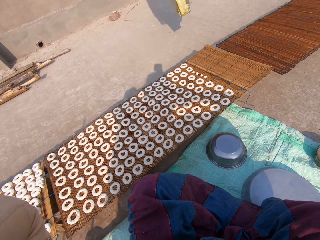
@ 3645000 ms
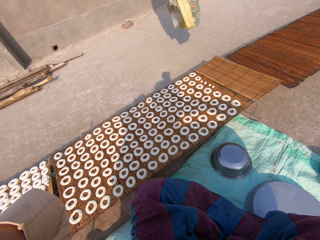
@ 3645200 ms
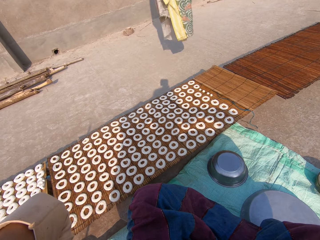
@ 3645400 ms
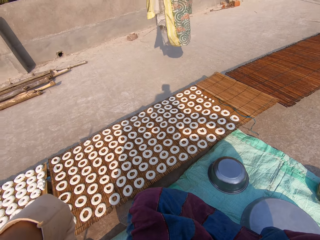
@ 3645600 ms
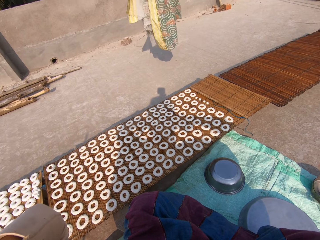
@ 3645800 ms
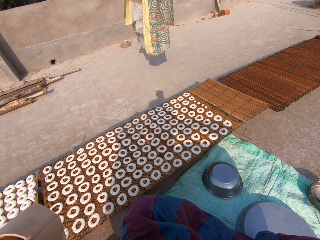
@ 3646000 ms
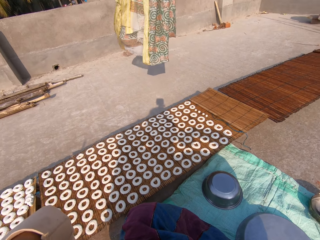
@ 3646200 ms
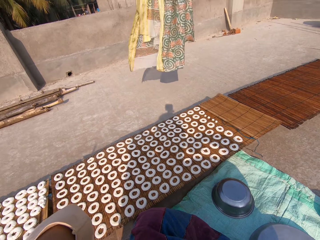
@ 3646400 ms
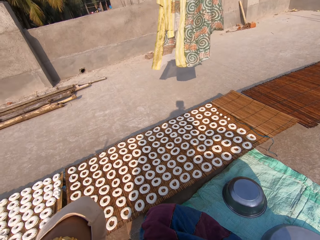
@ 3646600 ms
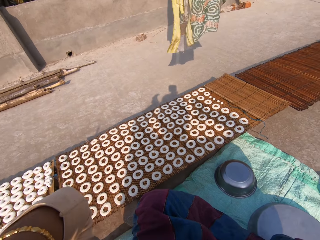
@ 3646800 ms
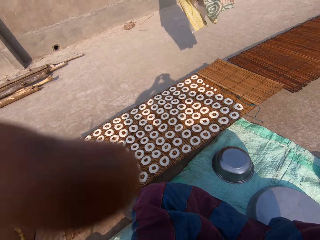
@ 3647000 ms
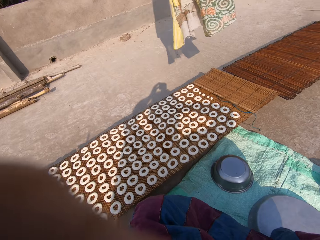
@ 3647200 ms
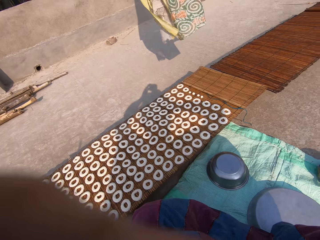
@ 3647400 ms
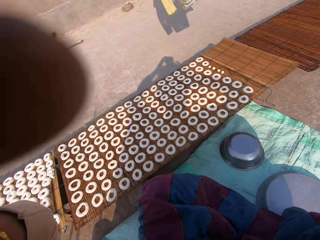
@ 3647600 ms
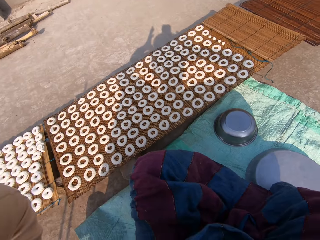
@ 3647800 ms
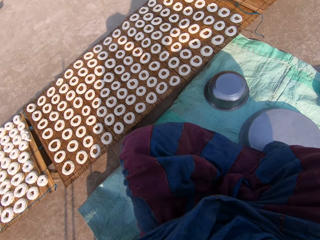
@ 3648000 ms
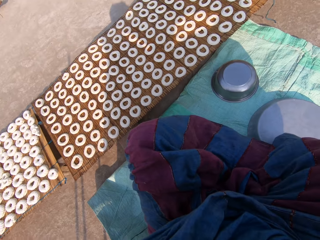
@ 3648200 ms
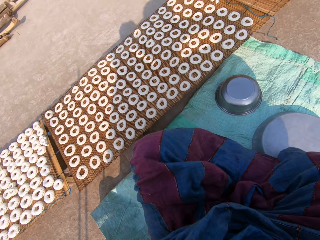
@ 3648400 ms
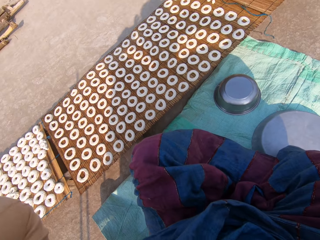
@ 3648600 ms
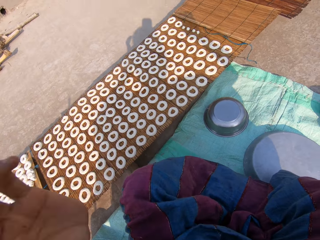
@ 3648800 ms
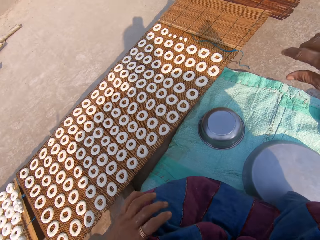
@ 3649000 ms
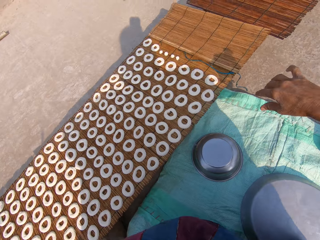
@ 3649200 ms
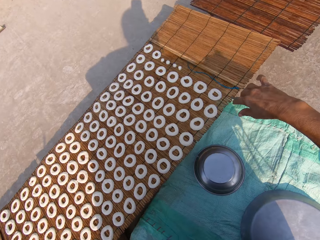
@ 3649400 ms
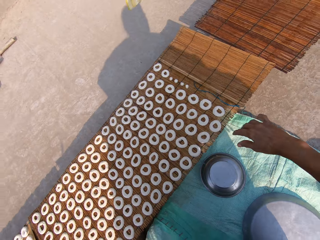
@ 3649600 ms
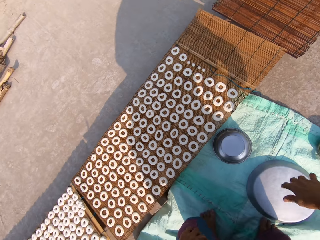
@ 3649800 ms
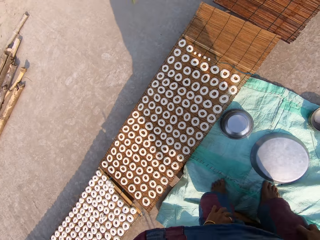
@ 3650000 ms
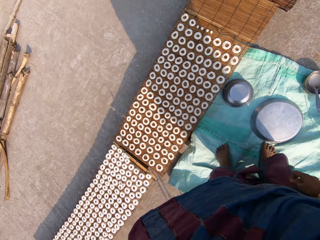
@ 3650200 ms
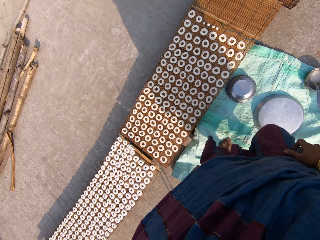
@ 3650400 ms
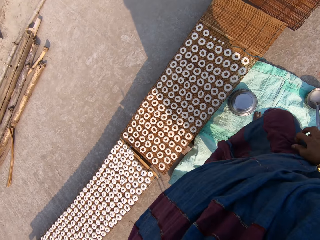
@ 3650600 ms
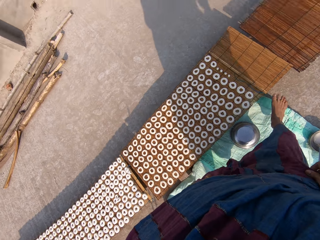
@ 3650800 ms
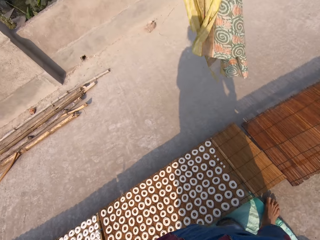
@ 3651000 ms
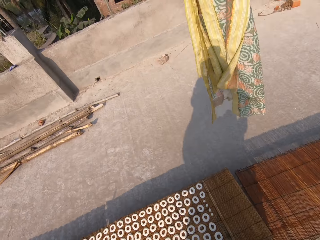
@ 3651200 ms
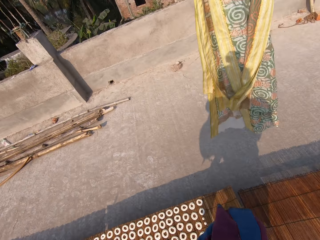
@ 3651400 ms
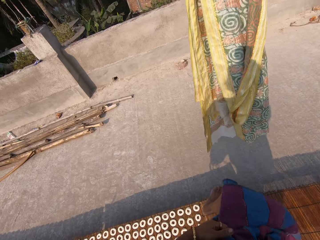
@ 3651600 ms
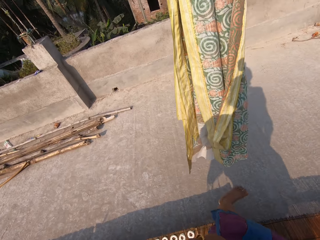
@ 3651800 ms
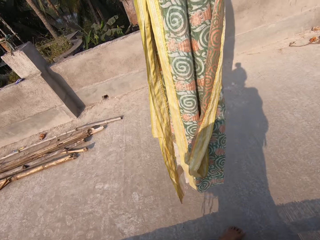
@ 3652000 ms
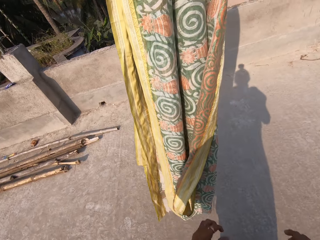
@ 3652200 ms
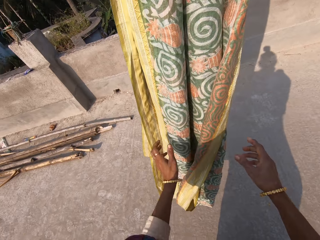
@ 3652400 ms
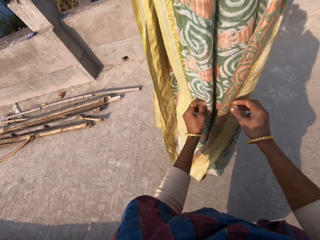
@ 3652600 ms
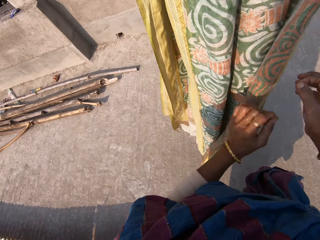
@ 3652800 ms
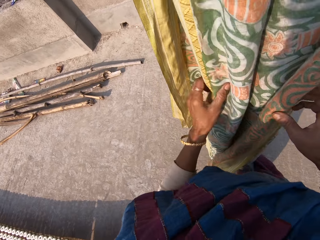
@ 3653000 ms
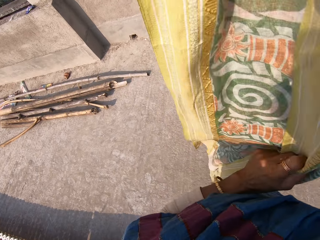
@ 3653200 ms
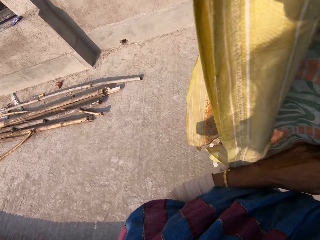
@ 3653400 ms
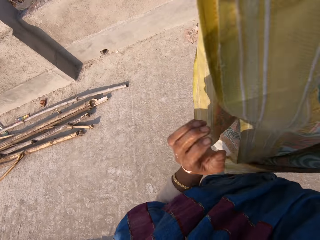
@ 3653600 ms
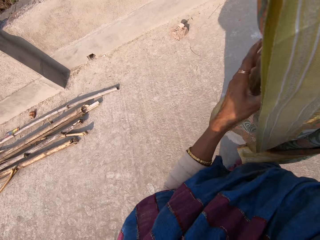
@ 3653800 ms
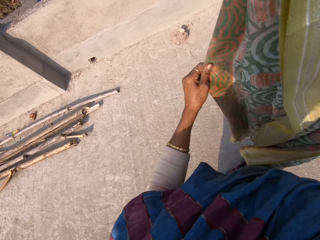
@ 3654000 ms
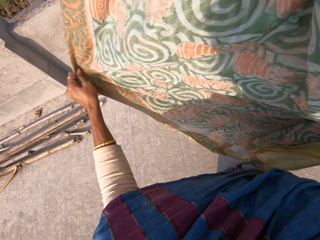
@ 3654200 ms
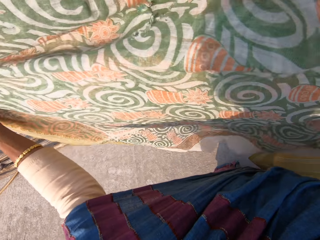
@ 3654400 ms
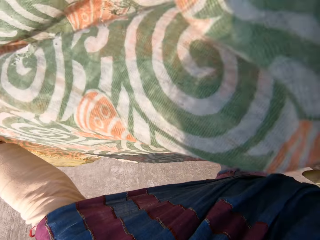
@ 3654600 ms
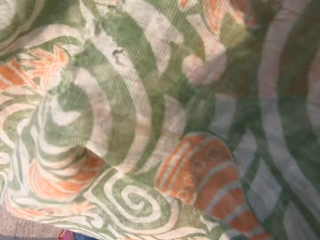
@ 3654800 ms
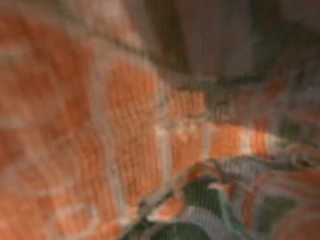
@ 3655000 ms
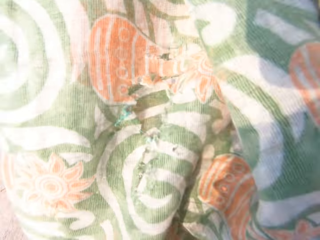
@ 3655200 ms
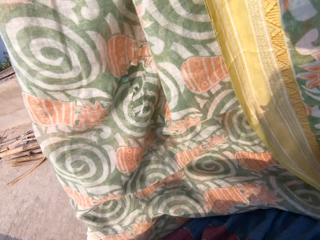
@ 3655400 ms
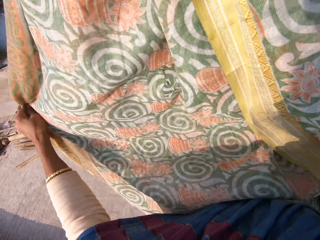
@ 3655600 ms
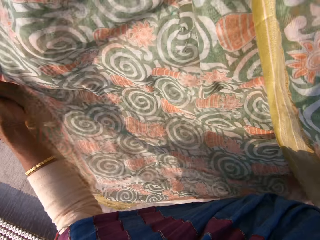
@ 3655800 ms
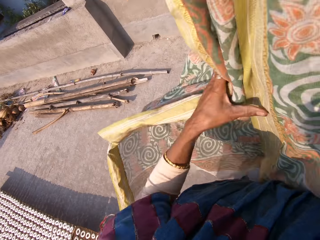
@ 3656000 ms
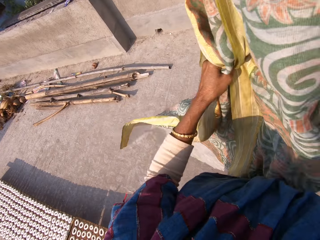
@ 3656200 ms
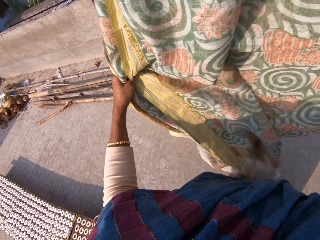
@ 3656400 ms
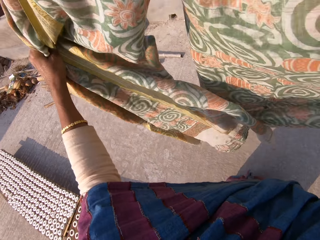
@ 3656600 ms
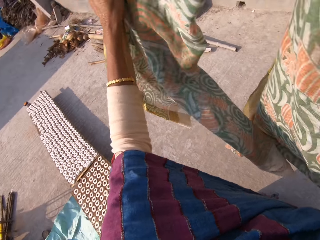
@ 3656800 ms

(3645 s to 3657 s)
The camera wearer adjusts the camera. They move towards a hanged cloth. They remove the cloth from a line with both hands.

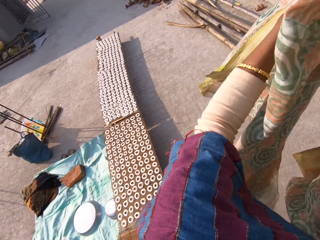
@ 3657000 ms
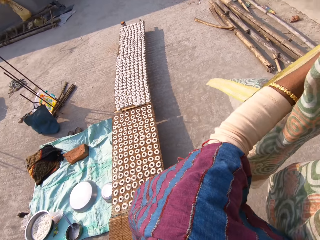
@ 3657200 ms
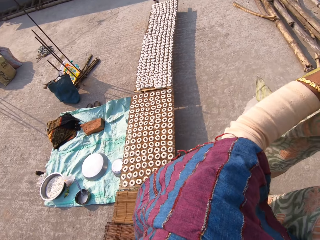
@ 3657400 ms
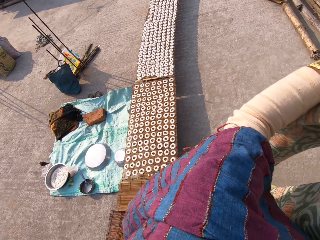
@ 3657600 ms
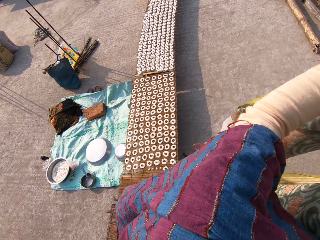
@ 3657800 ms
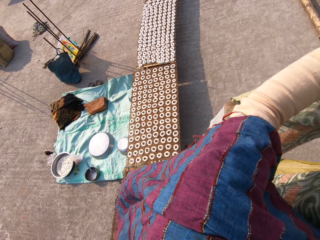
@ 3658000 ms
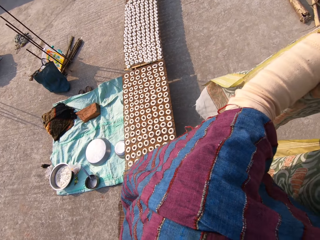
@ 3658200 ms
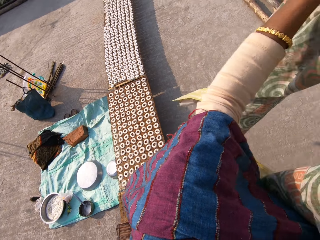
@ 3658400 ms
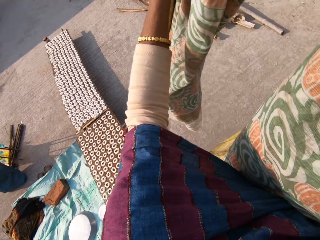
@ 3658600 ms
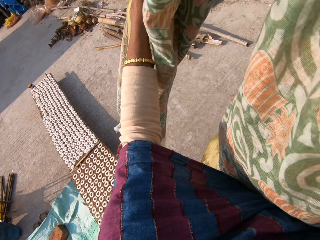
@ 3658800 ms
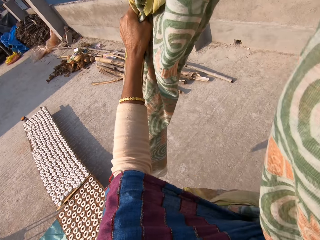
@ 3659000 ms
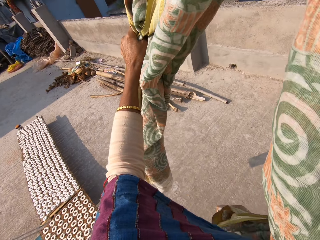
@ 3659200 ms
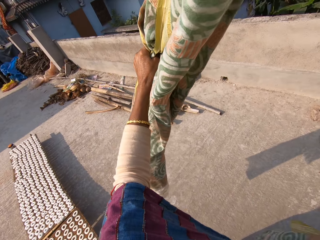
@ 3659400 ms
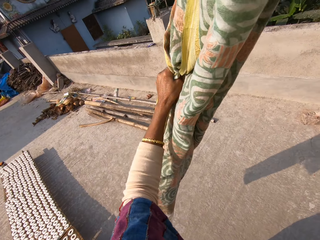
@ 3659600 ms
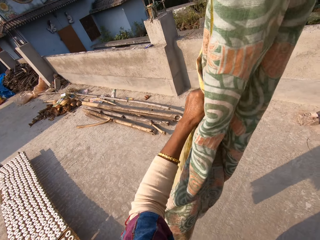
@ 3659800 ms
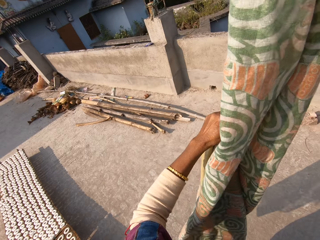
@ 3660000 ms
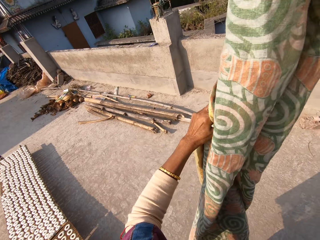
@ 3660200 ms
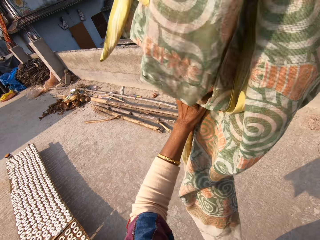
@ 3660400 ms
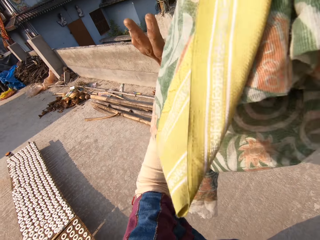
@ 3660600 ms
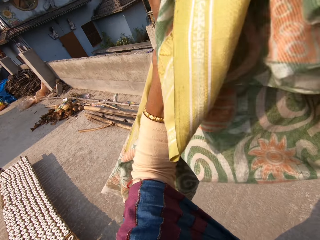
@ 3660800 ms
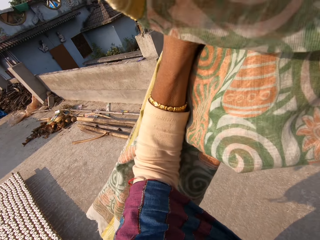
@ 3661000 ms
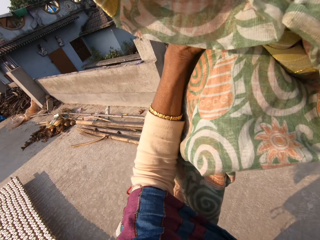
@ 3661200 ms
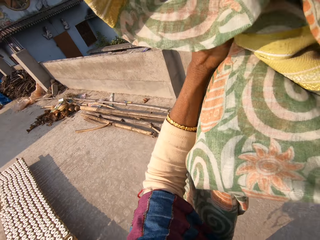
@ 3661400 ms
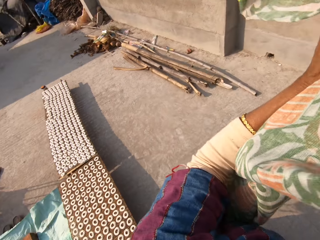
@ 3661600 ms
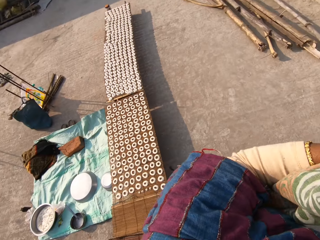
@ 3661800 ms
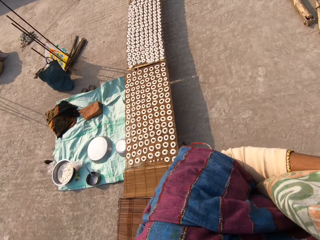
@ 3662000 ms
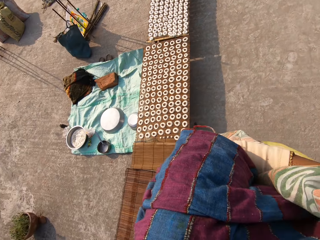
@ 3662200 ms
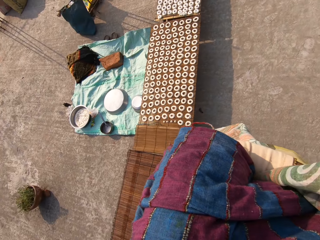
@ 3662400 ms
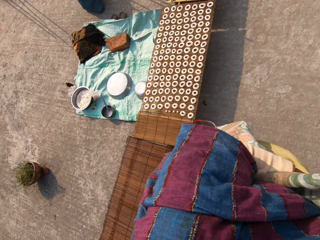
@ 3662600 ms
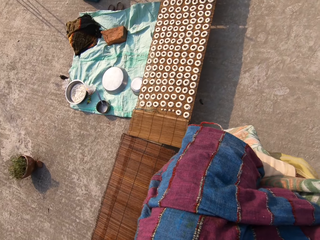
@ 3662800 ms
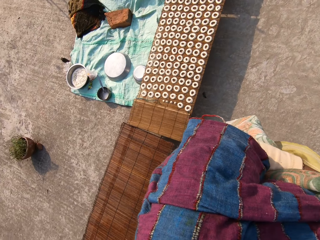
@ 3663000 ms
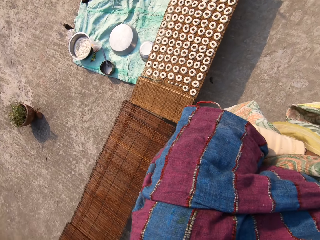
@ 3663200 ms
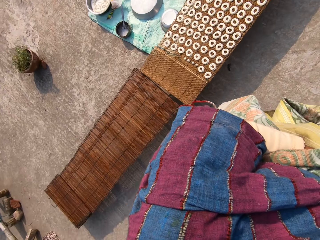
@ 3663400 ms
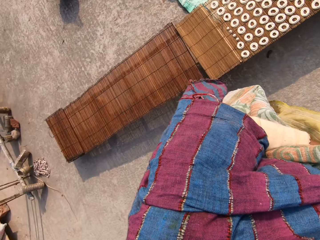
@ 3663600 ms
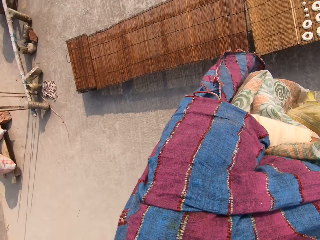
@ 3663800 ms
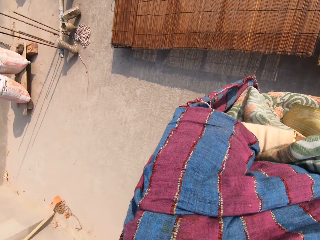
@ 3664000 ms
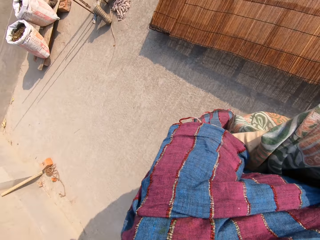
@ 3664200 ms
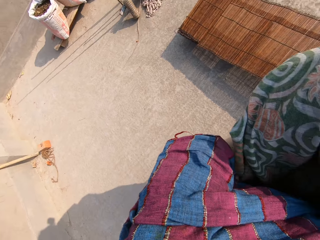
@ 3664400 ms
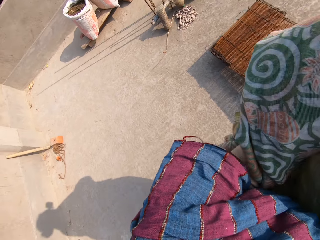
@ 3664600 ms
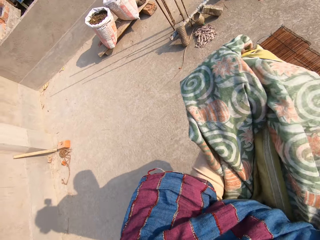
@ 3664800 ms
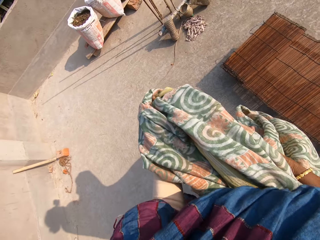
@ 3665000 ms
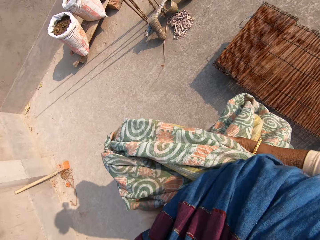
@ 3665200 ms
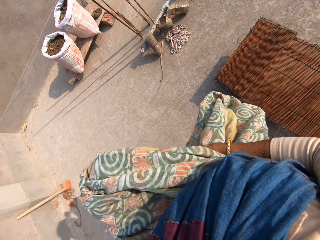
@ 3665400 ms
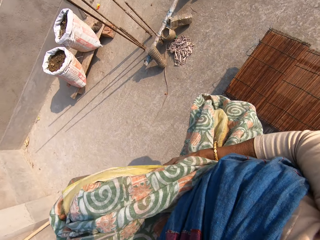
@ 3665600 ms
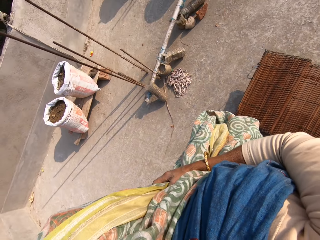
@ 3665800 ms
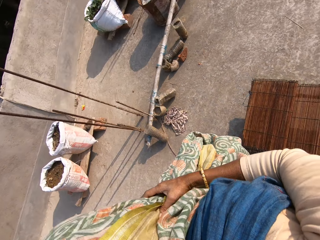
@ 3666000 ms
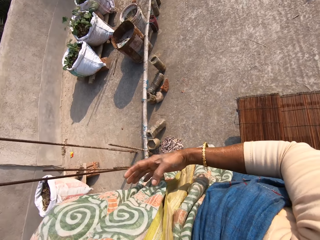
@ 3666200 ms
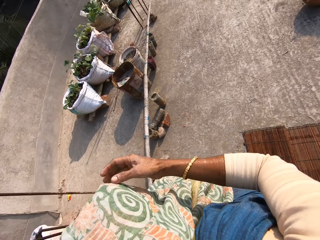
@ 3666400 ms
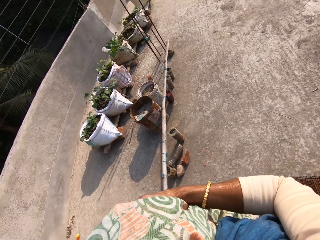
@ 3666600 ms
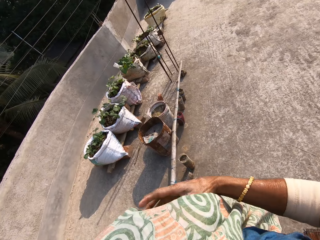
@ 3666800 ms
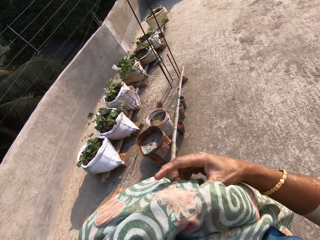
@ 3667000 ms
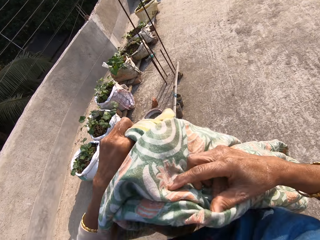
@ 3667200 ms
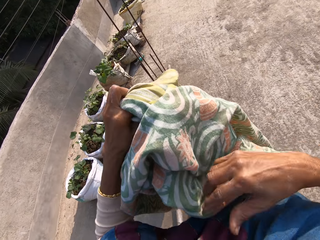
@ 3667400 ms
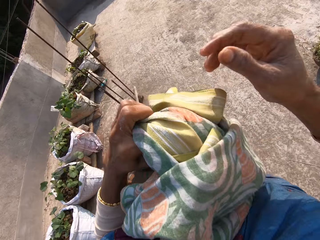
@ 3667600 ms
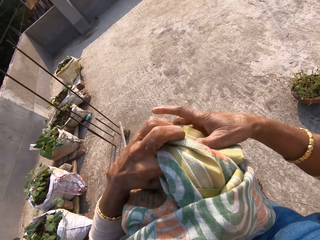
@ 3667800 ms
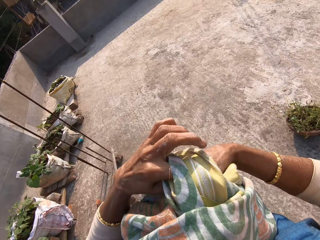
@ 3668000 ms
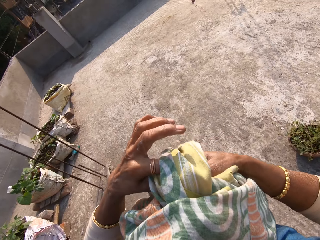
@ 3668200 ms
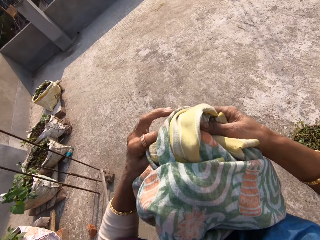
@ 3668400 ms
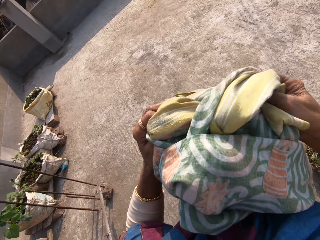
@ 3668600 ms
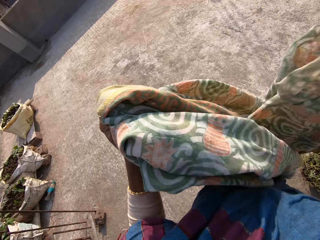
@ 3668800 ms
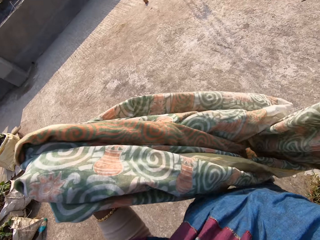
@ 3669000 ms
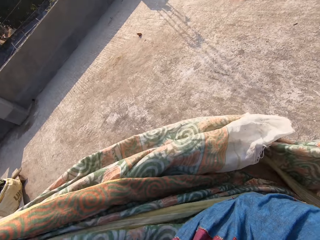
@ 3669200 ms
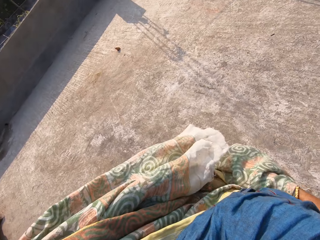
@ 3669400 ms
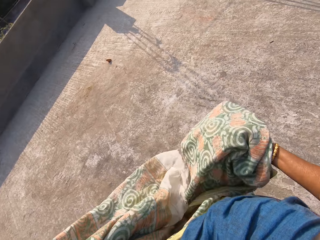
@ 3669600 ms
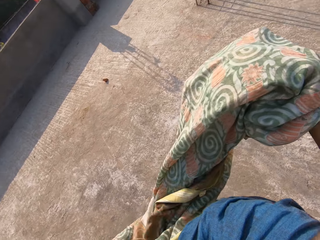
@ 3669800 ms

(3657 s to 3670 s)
The camera wearer walks around.
